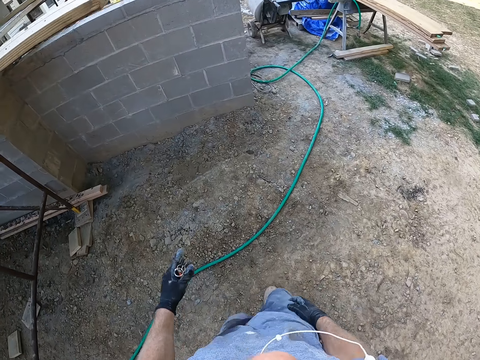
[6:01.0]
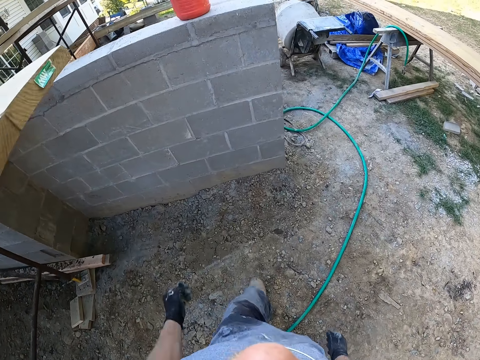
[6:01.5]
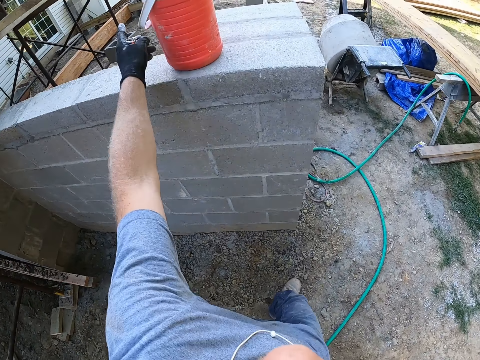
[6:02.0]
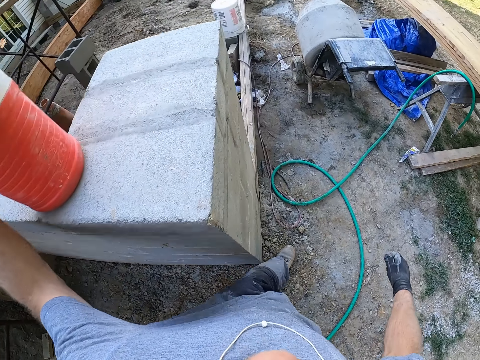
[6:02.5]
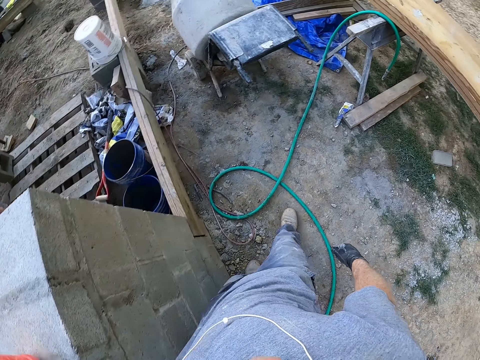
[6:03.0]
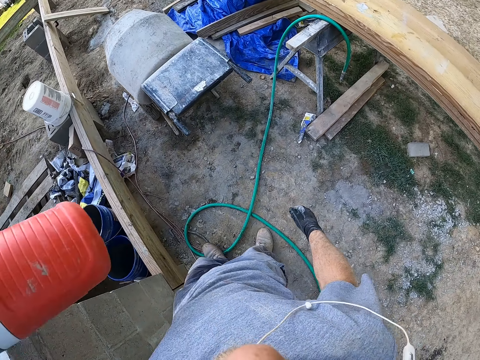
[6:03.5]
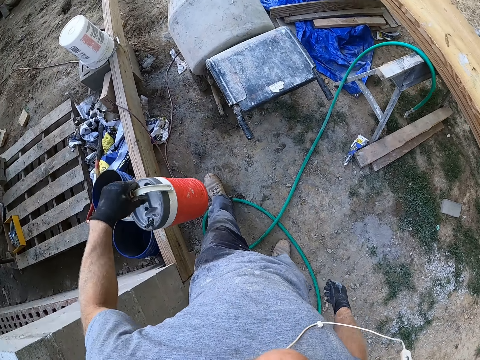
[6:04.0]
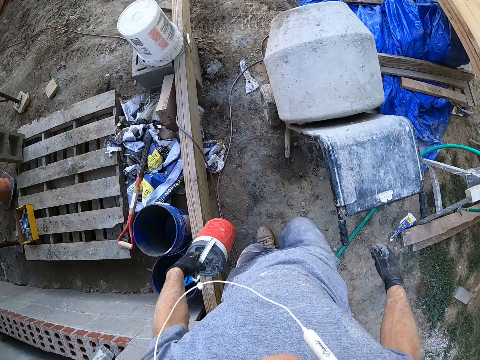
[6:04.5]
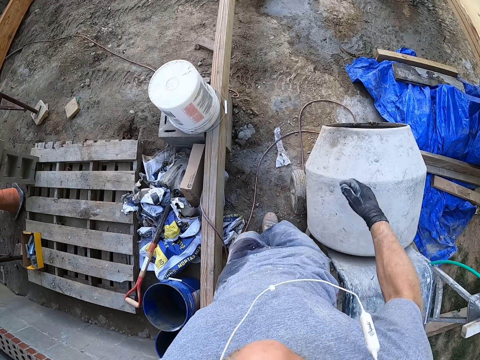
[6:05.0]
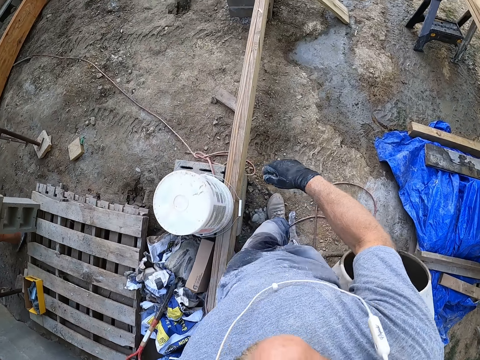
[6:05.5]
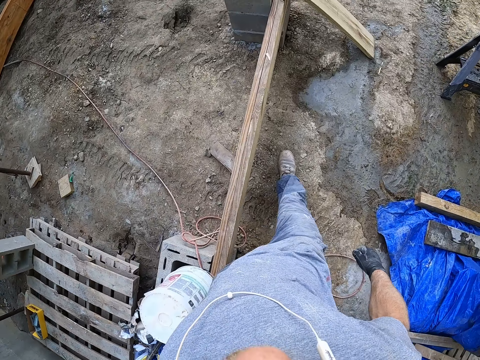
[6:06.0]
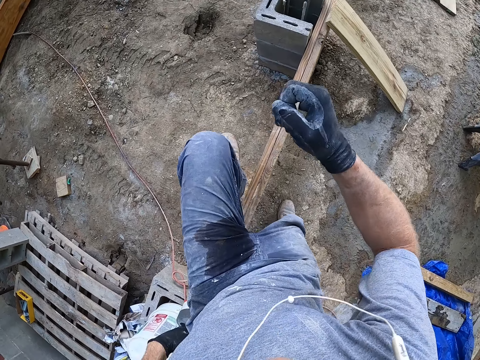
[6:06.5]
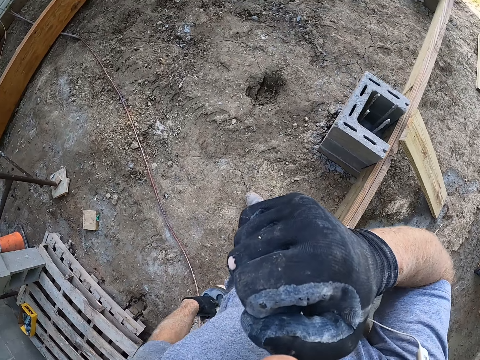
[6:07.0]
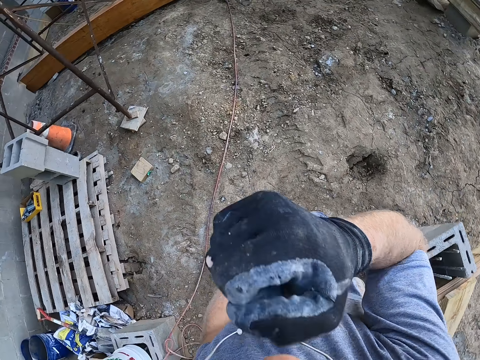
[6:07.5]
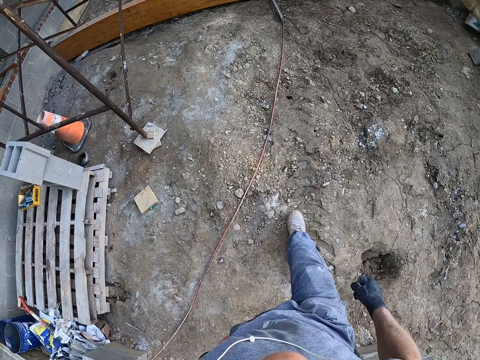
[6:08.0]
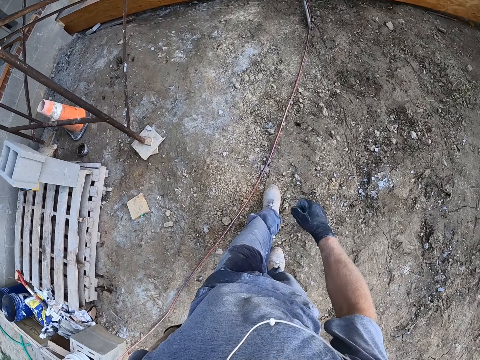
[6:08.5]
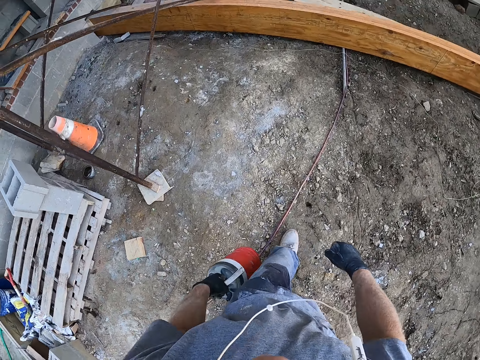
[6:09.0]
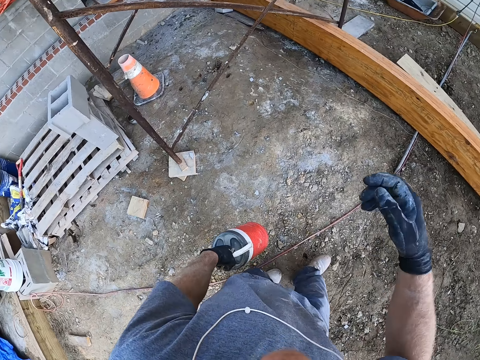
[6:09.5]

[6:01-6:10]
The camera wearer walks around the construction site. He picks up a container with his left hand. He walks round the construction site. He holds something. He touches his face with his right hand. He walks round the construction site.
